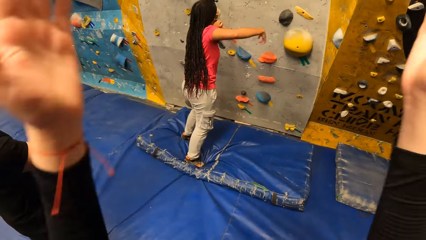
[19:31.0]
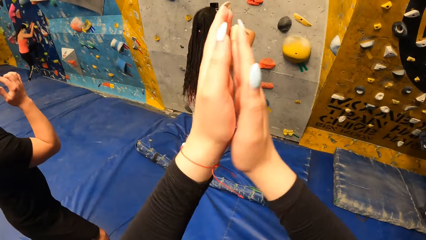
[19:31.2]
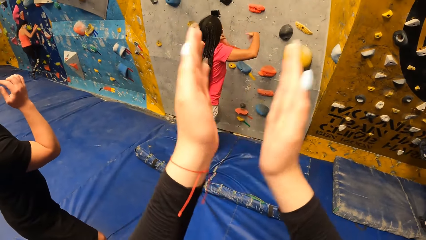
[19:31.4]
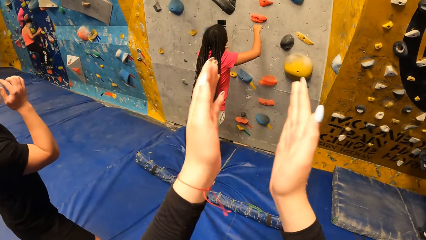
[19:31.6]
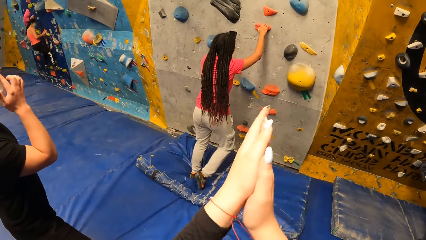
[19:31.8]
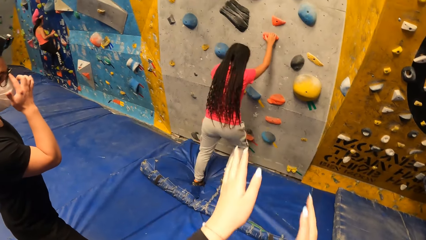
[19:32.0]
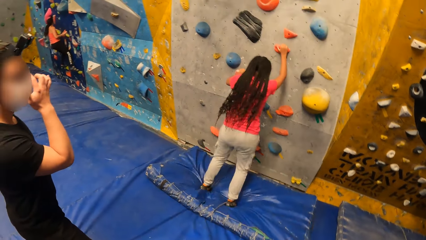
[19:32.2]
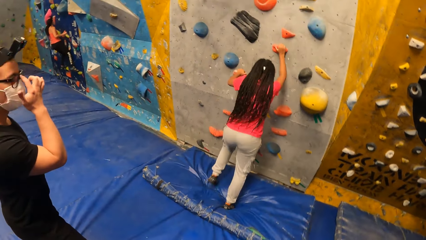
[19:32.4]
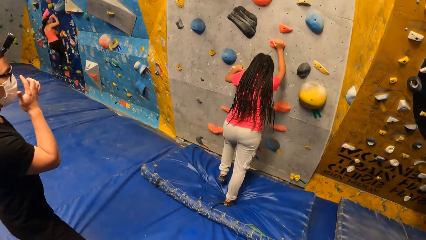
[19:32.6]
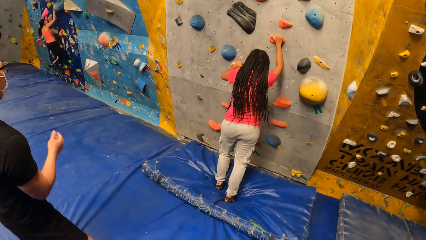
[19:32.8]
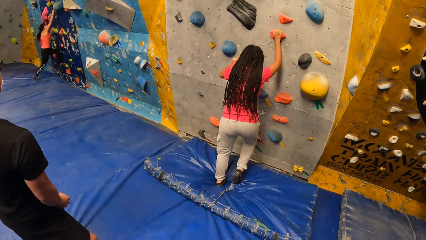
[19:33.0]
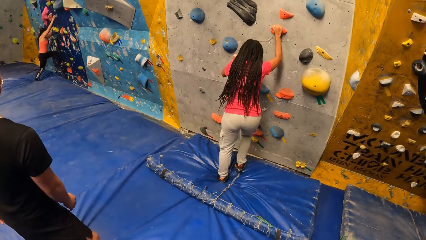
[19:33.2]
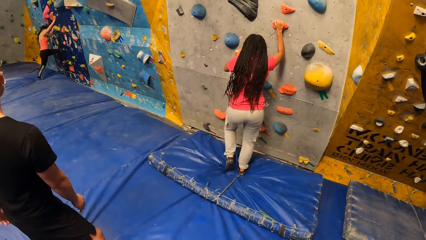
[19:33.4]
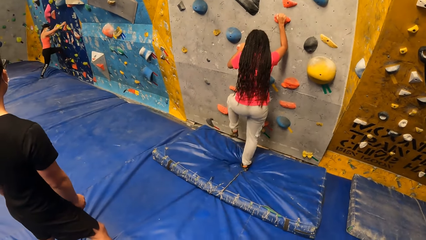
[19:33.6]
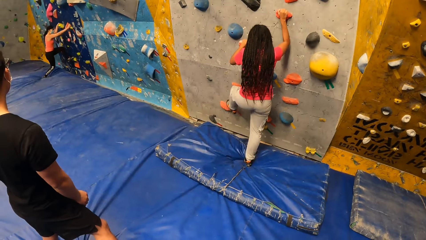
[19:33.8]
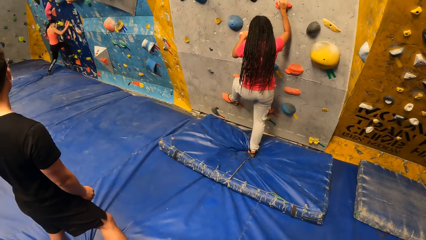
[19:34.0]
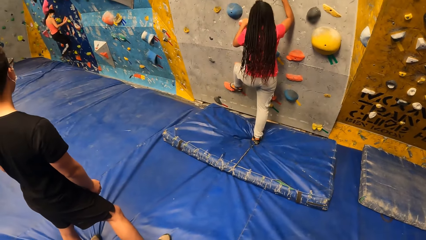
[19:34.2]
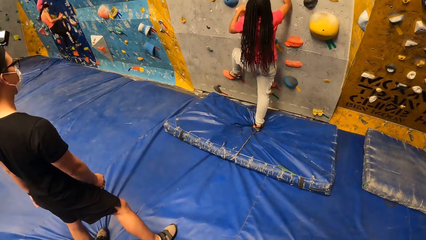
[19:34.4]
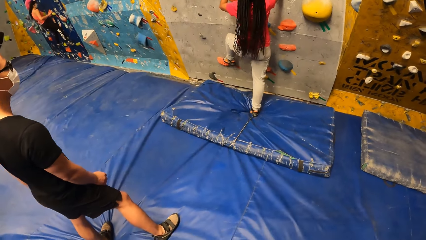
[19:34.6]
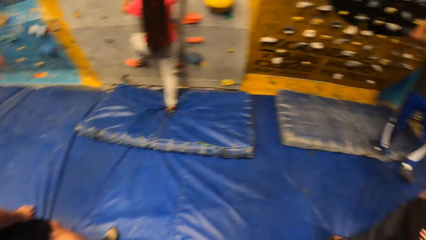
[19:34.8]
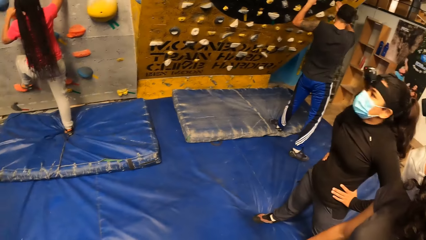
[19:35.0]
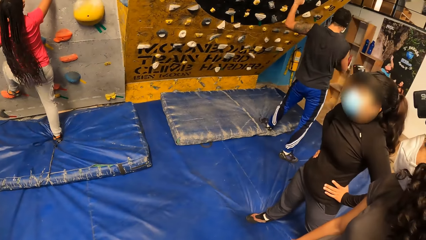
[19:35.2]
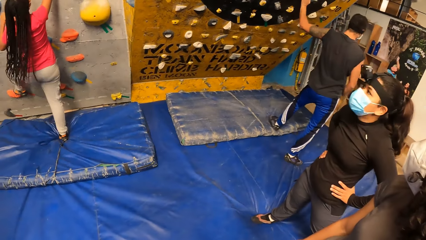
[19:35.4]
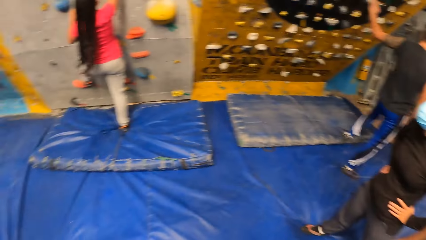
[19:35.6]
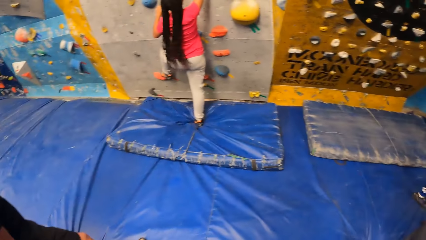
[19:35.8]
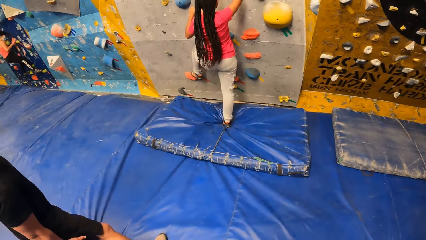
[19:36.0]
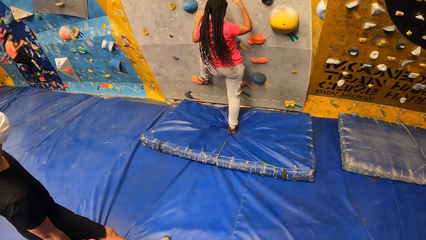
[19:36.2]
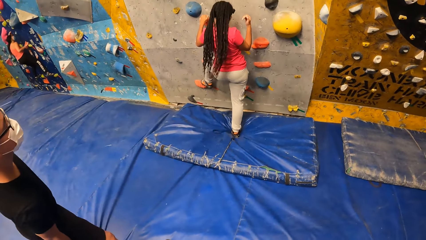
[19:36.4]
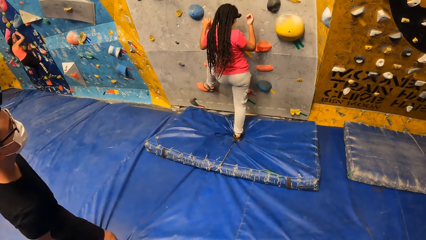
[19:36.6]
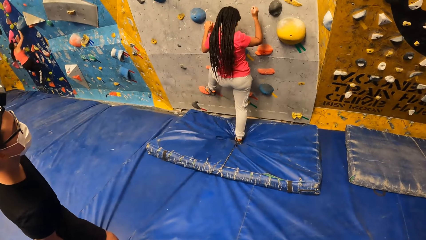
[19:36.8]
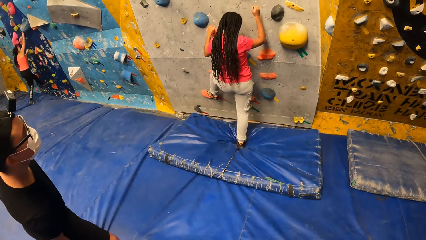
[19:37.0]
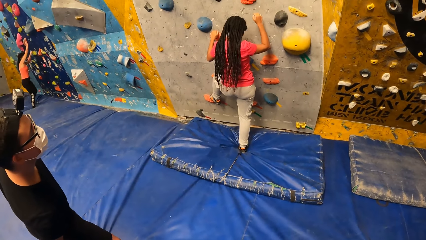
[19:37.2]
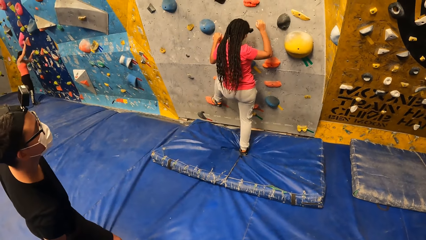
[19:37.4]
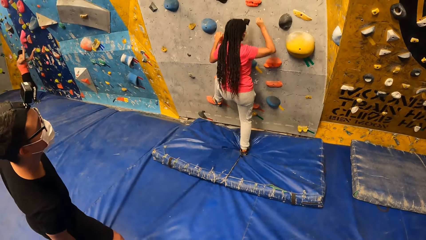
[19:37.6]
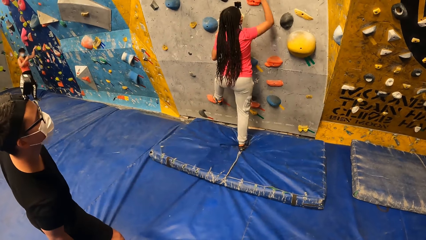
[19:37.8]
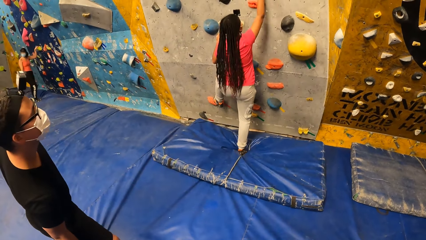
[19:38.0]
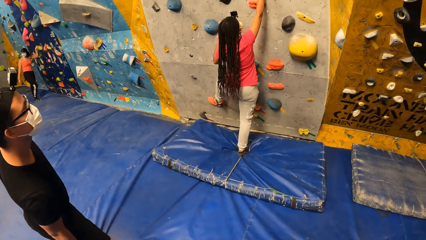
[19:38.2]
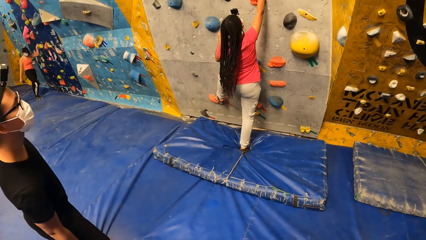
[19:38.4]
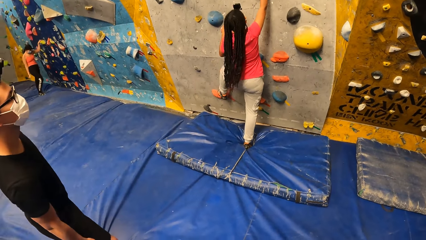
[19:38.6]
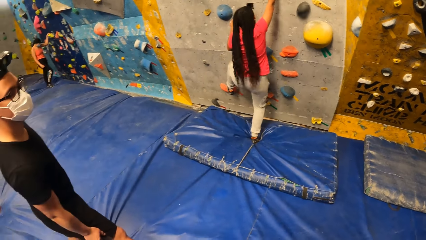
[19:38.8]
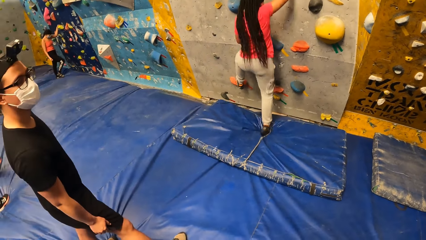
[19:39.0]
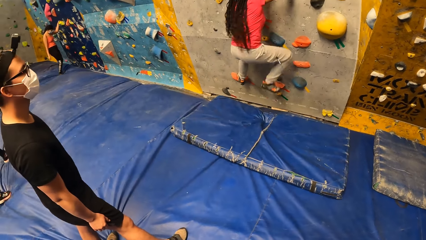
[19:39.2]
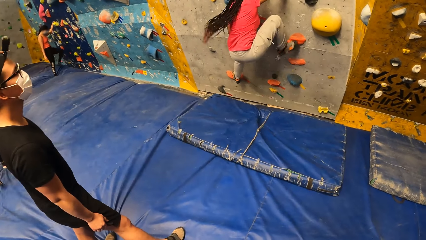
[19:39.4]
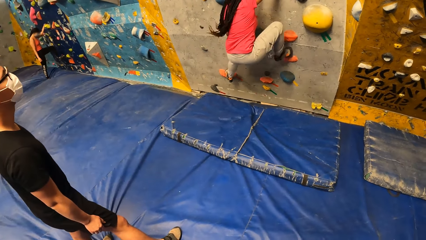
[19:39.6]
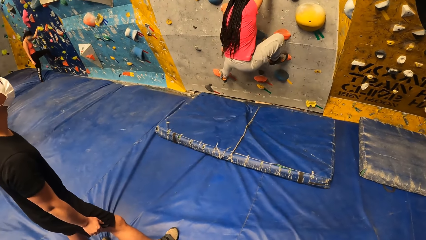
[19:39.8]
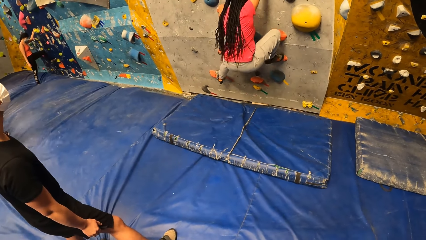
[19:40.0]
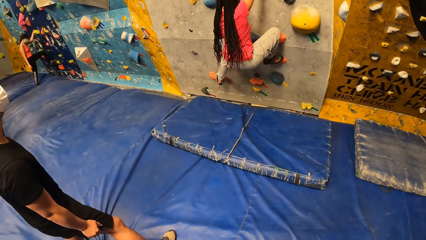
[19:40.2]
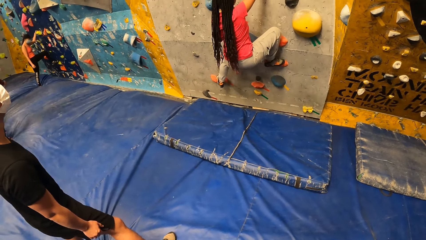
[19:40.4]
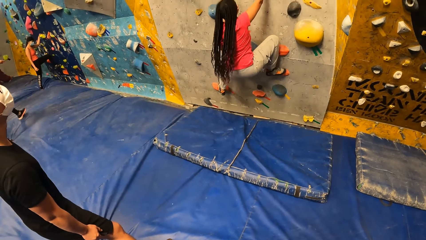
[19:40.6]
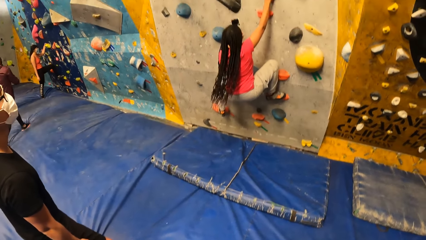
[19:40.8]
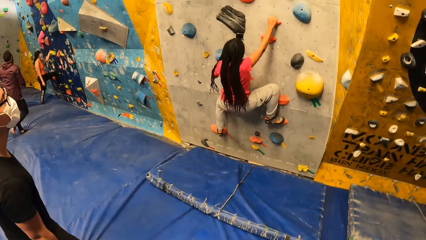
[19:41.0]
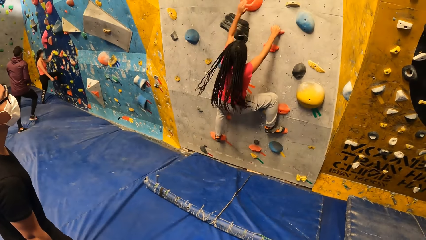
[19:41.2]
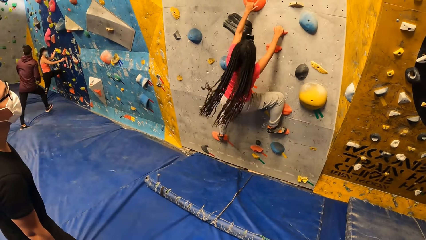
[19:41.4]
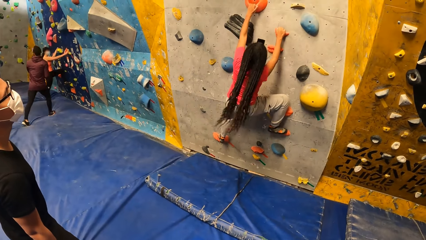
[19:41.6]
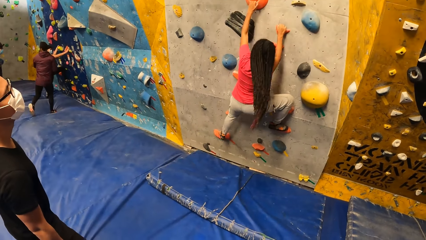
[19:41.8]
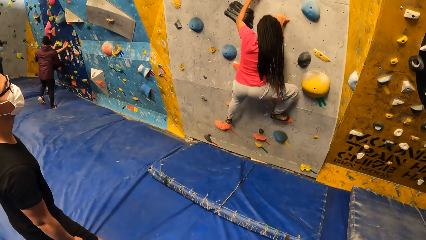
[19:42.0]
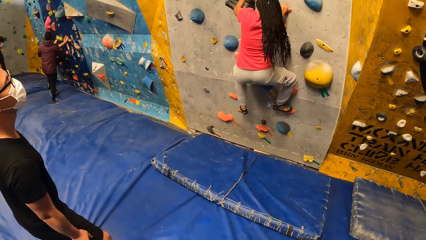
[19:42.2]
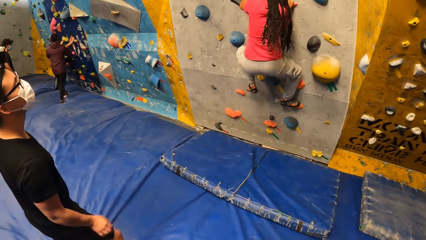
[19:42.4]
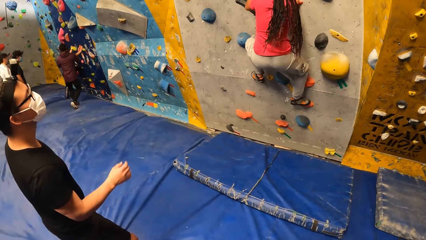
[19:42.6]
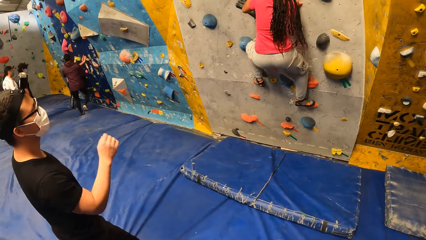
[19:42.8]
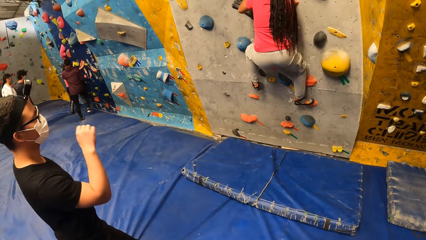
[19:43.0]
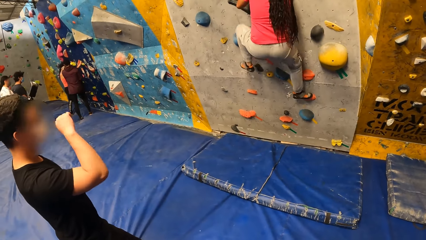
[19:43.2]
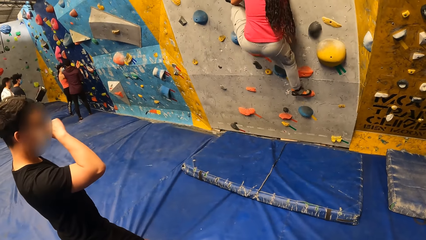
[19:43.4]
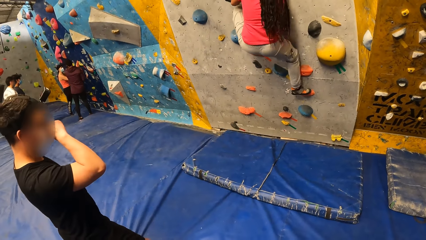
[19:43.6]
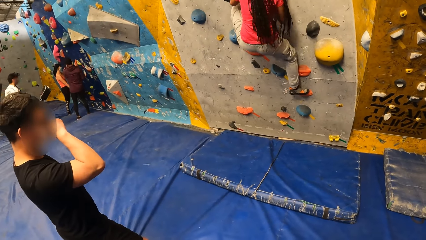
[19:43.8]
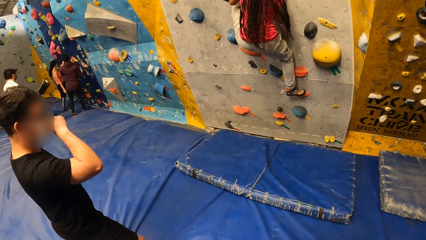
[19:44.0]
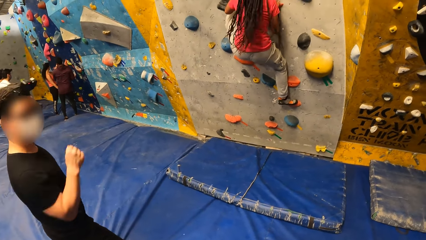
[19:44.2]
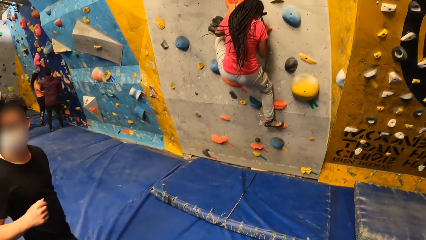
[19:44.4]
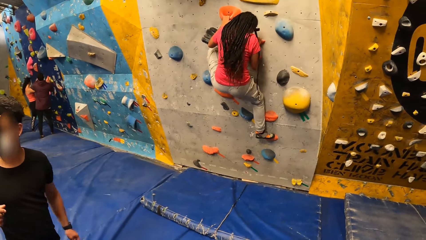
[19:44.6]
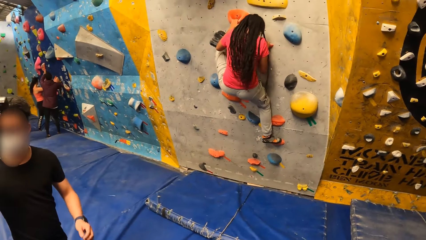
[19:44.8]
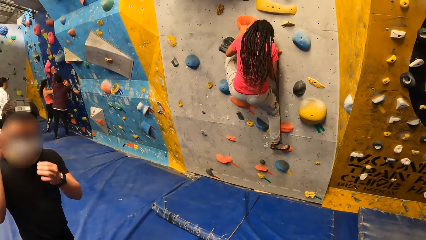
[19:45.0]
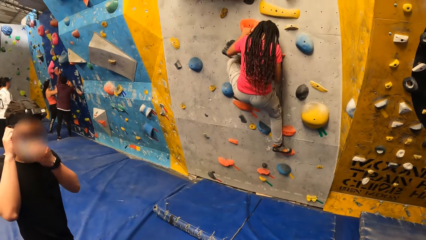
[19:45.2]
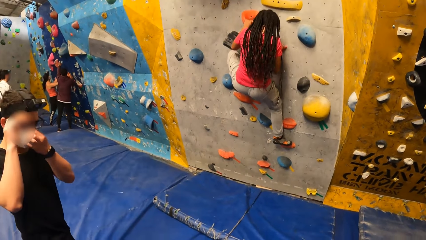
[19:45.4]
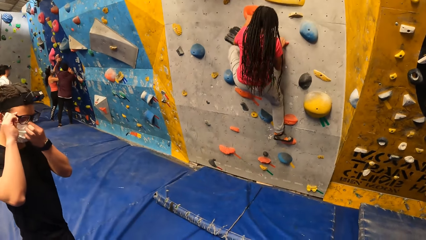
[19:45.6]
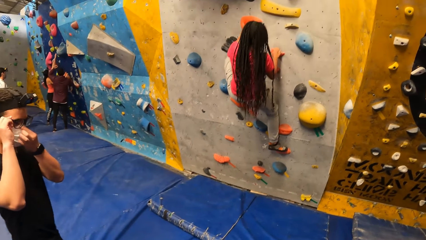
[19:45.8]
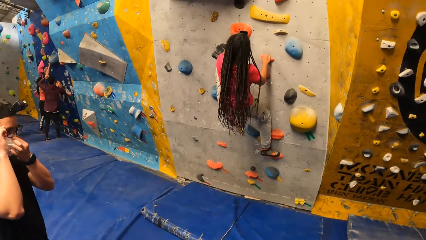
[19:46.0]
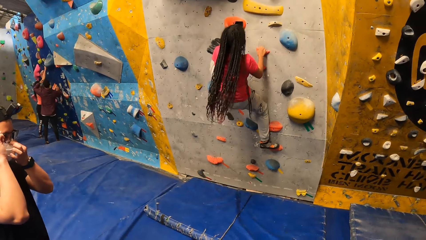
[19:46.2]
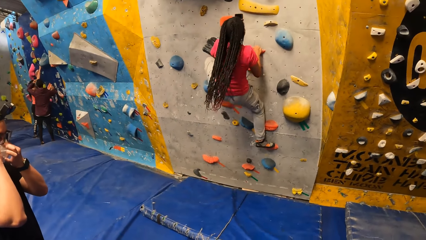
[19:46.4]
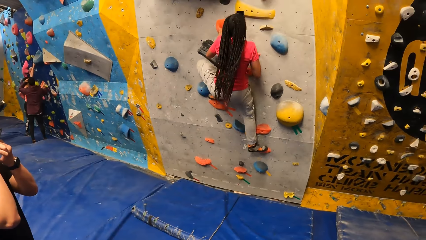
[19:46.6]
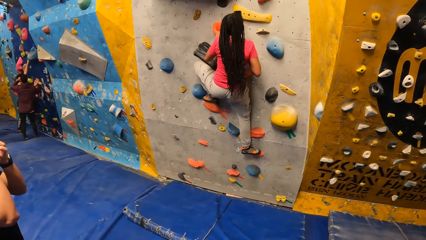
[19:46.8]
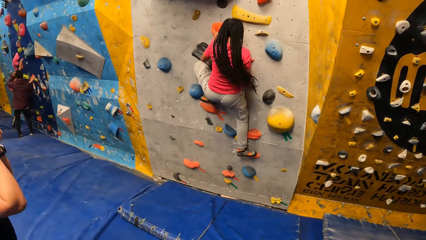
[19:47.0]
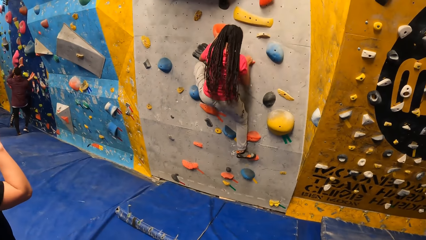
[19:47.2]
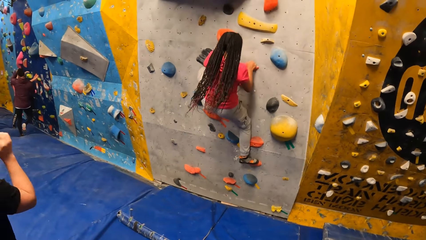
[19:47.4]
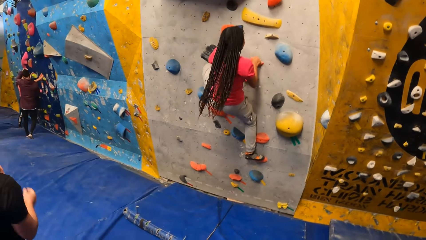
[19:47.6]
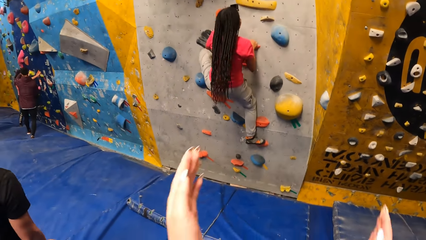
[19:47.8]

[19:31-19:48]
The camera wearer claps her hands. The lady climbs the wall with the foot and hand holds. The camera wearer stares at the lady. She looks around. The lady climbs up the wall. The camera wearer stares at the lady.
